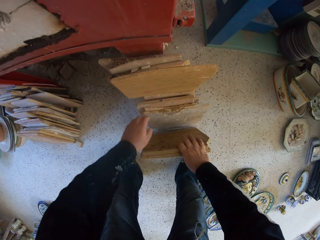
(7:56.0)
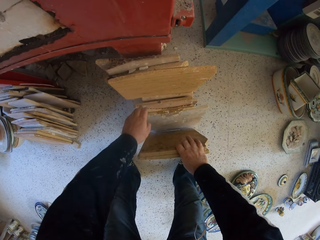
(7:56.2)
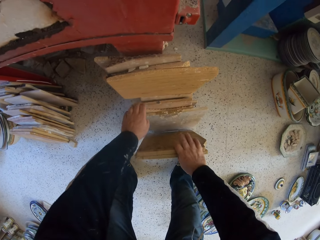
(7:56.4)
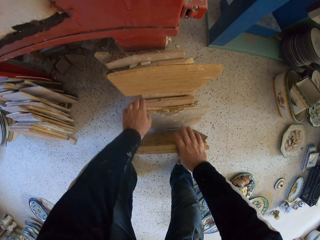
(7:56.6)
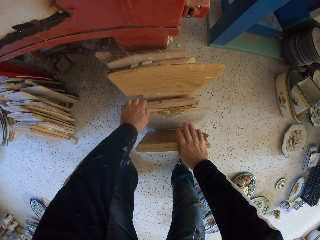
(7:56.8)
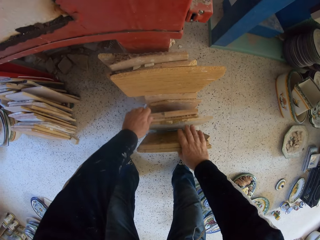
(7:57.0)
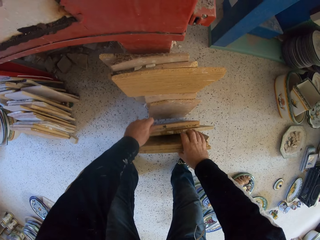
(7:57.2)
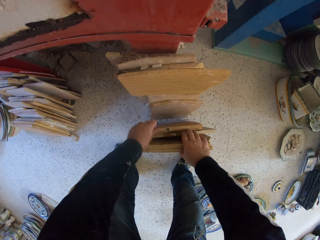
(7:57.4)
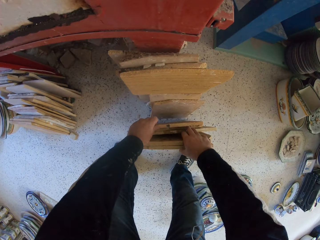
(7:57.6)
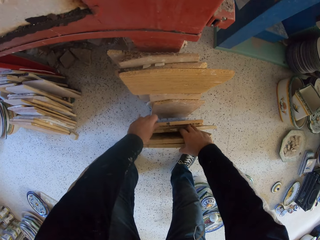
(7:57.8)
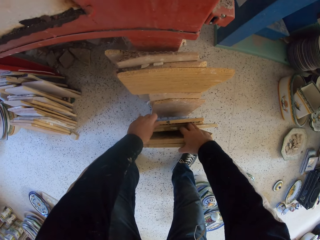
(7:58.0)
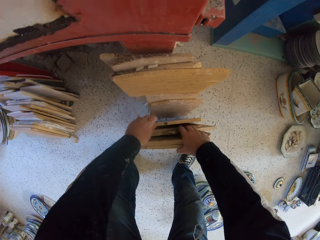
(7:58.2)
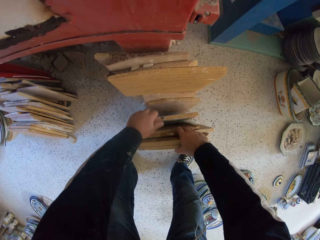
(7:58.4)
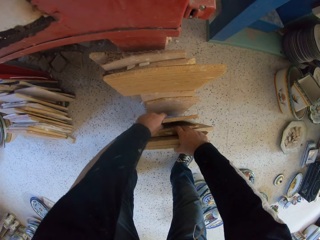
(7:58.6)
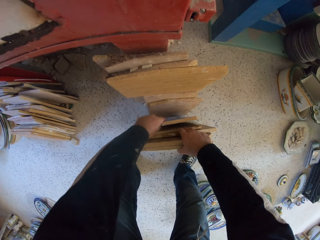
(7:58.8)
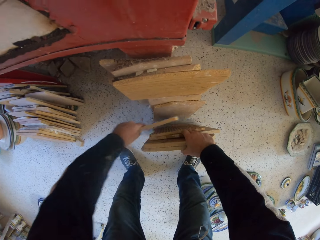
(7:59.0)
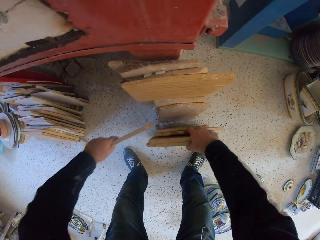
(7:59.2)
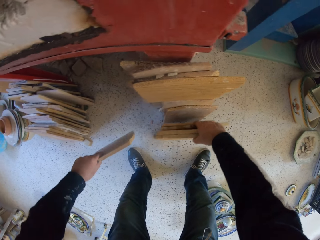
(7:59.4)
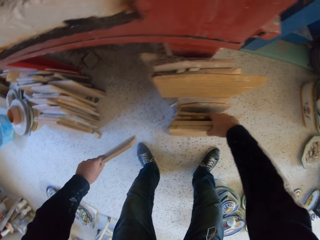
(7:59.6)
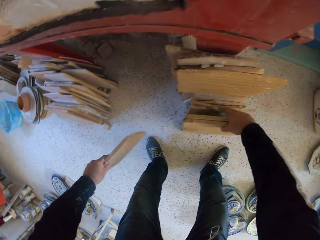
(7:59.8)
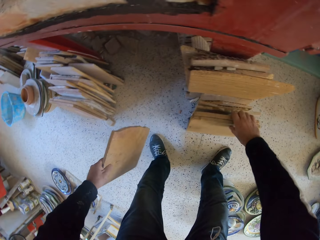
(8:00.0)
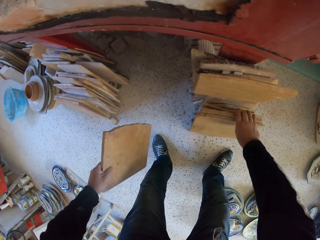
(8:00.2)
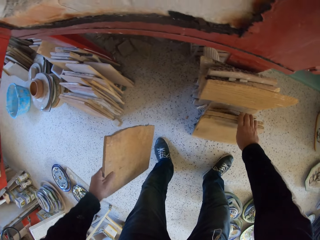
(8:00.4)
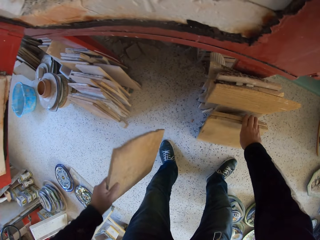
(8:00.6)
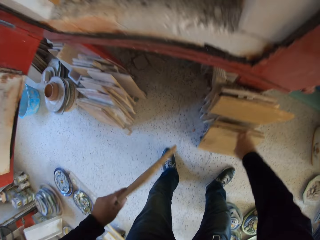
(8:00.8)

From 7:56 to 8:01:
The camera wearer moves wood. They move the wood again. They pick up a cardboard.

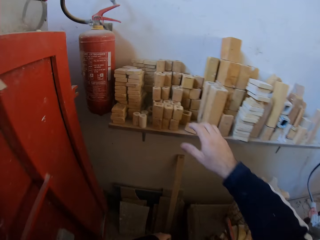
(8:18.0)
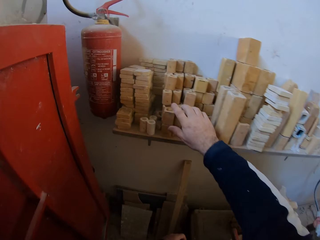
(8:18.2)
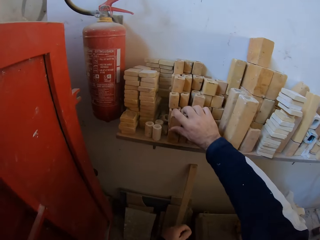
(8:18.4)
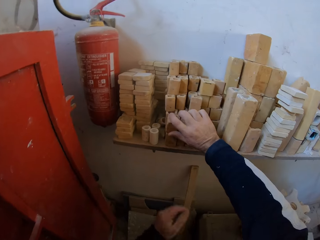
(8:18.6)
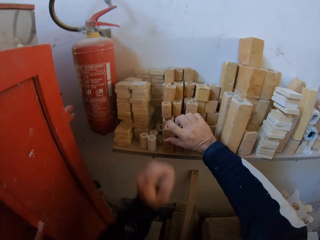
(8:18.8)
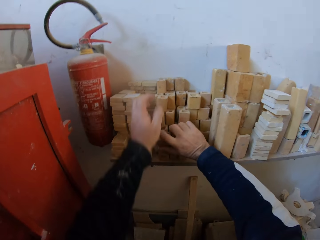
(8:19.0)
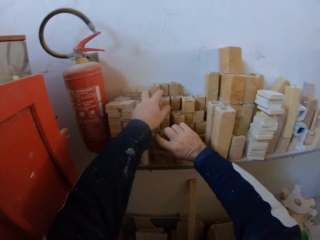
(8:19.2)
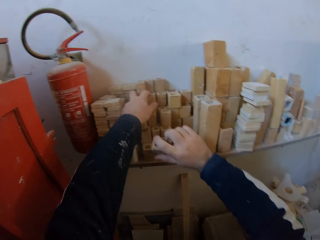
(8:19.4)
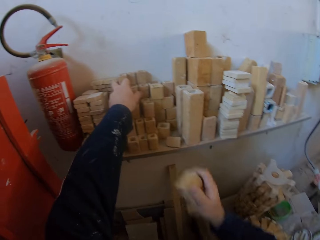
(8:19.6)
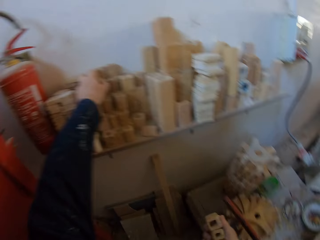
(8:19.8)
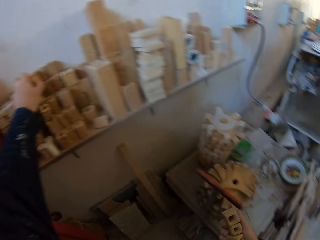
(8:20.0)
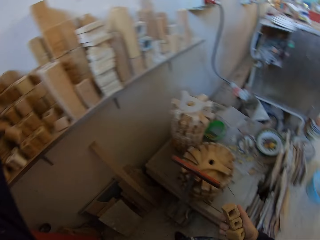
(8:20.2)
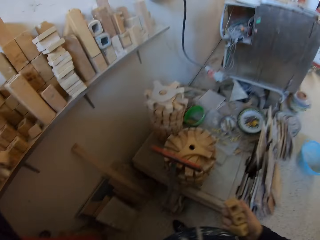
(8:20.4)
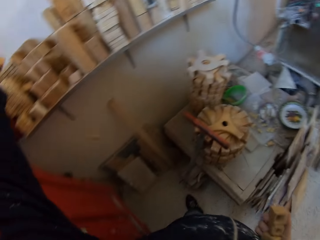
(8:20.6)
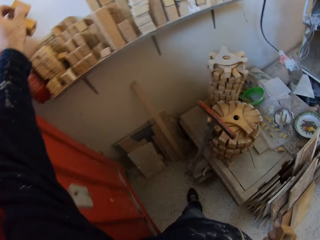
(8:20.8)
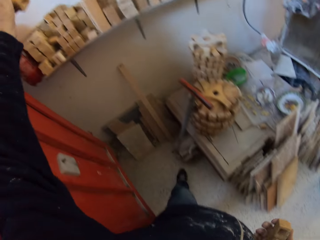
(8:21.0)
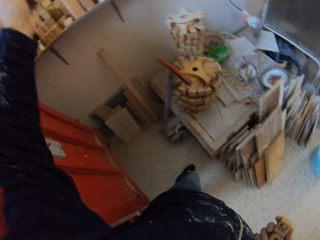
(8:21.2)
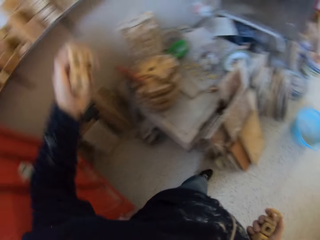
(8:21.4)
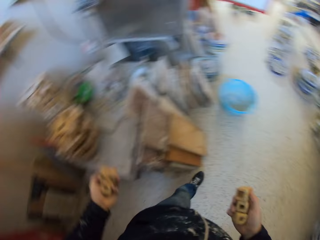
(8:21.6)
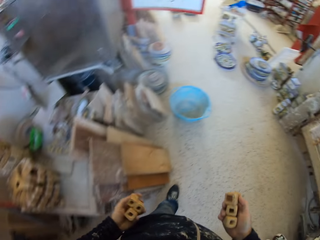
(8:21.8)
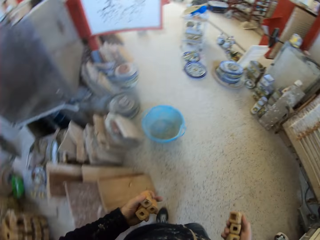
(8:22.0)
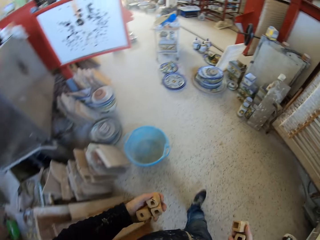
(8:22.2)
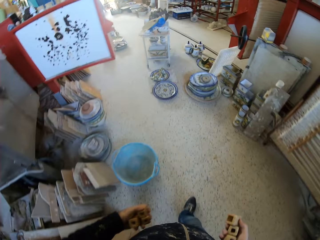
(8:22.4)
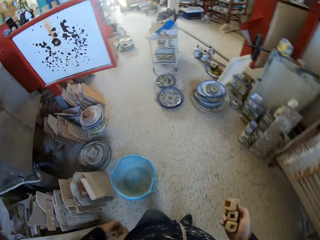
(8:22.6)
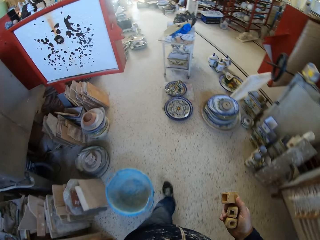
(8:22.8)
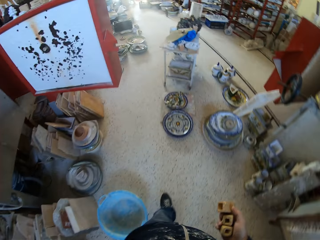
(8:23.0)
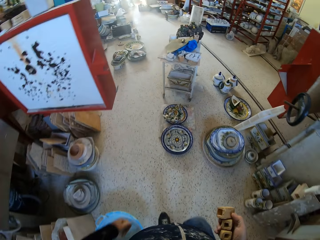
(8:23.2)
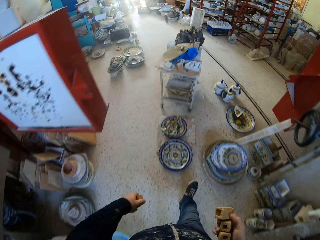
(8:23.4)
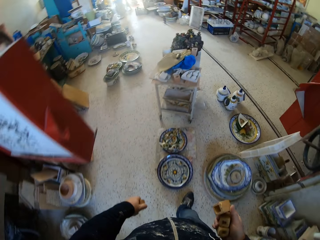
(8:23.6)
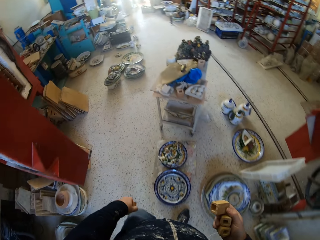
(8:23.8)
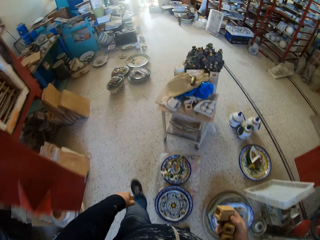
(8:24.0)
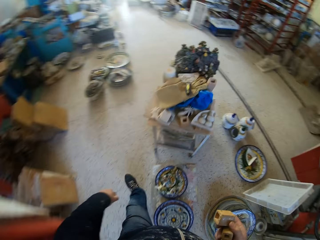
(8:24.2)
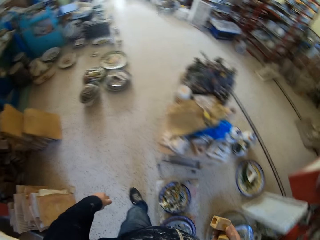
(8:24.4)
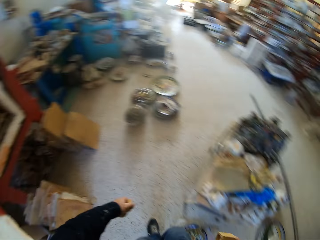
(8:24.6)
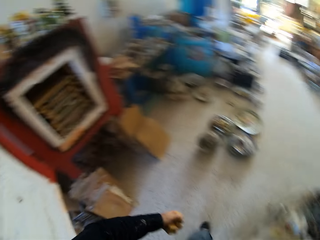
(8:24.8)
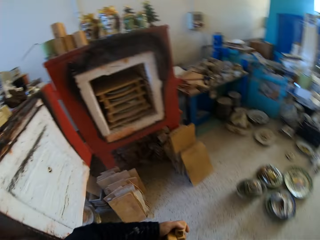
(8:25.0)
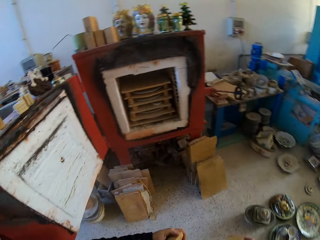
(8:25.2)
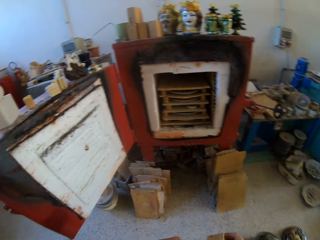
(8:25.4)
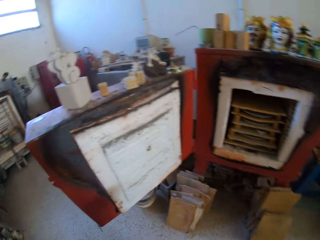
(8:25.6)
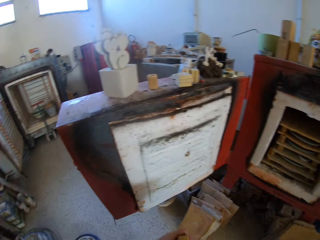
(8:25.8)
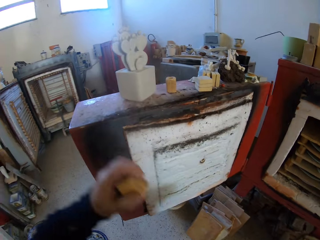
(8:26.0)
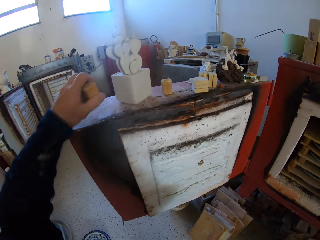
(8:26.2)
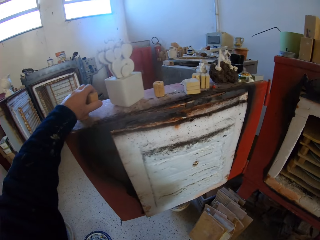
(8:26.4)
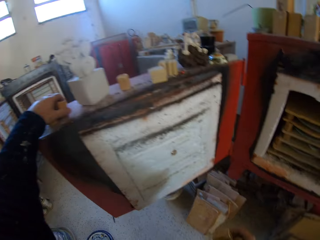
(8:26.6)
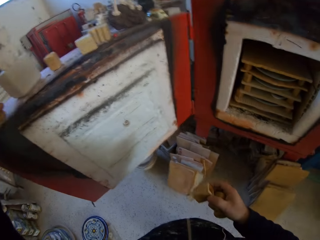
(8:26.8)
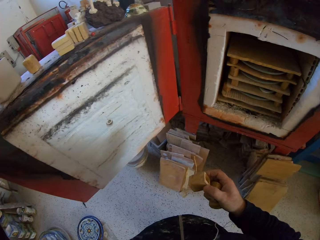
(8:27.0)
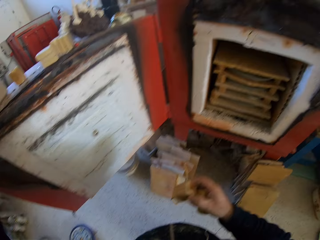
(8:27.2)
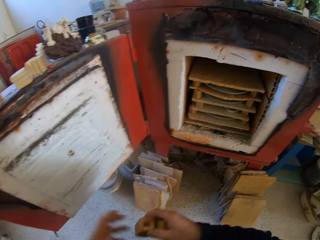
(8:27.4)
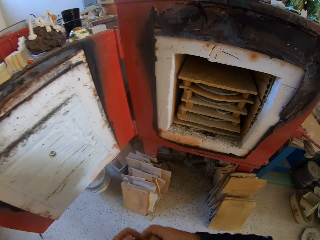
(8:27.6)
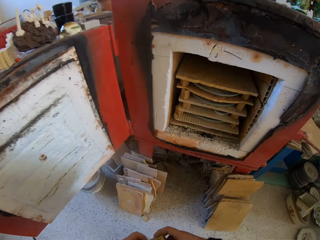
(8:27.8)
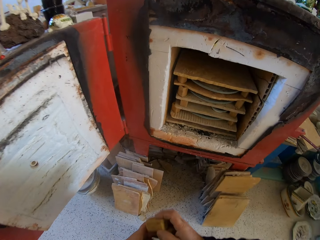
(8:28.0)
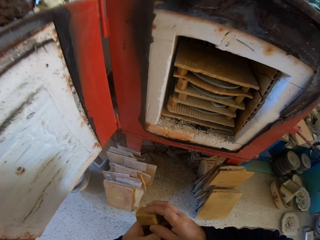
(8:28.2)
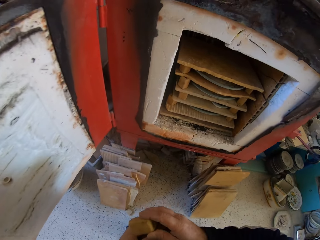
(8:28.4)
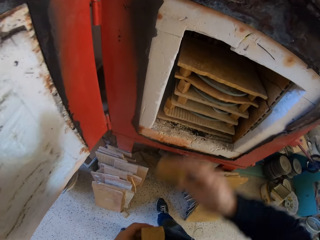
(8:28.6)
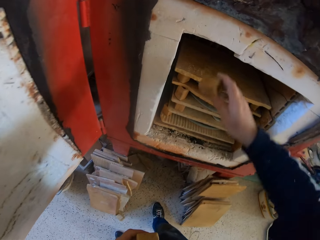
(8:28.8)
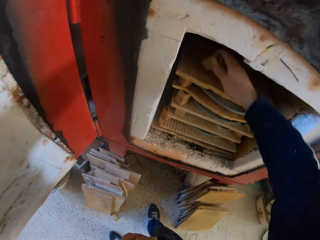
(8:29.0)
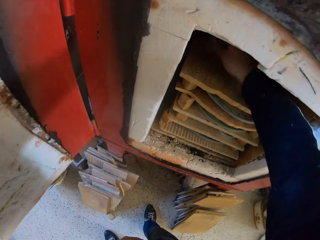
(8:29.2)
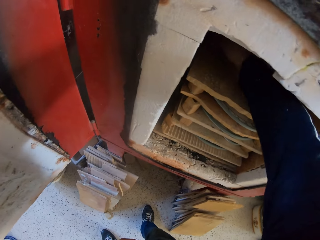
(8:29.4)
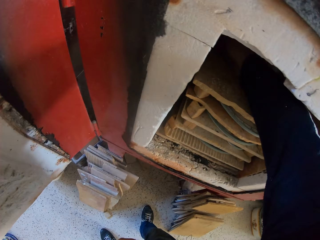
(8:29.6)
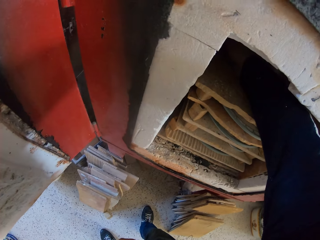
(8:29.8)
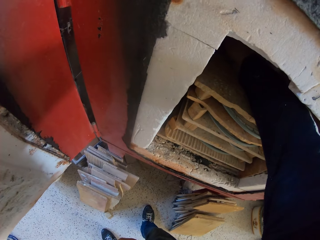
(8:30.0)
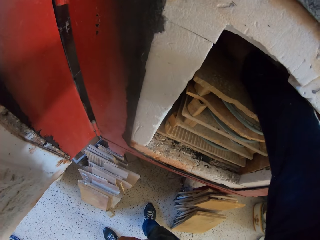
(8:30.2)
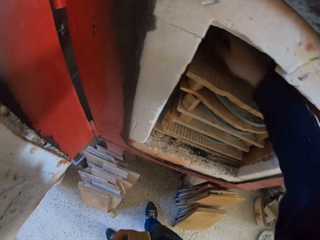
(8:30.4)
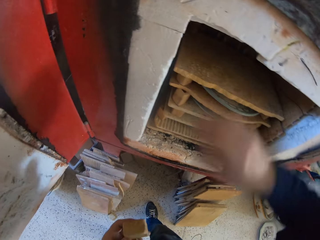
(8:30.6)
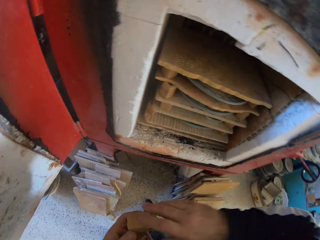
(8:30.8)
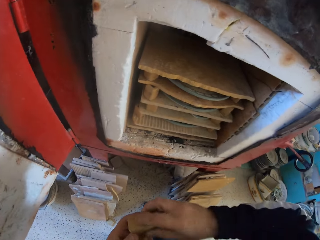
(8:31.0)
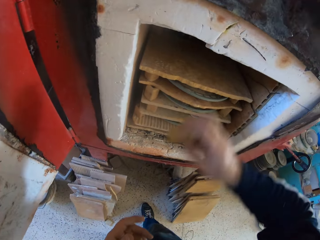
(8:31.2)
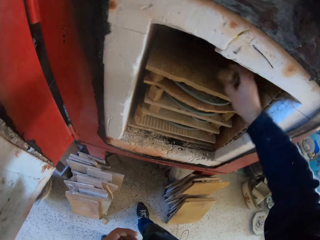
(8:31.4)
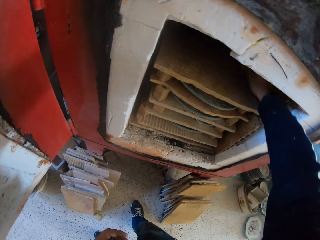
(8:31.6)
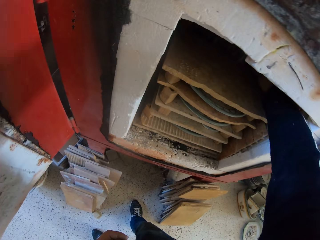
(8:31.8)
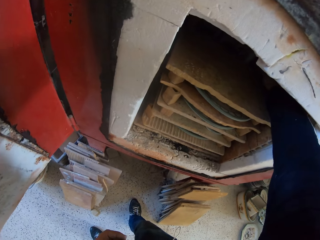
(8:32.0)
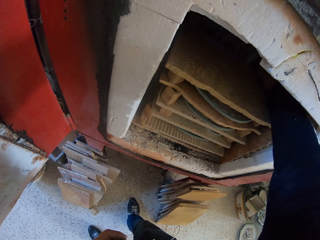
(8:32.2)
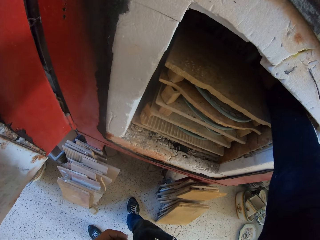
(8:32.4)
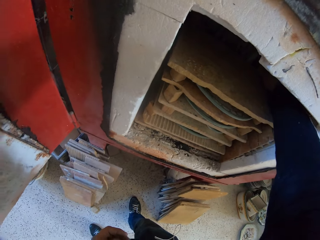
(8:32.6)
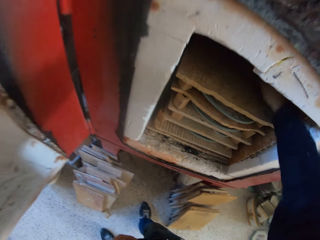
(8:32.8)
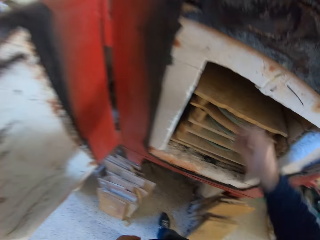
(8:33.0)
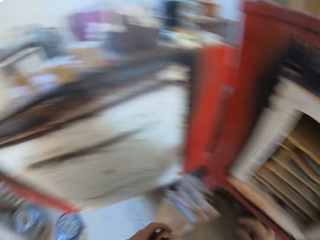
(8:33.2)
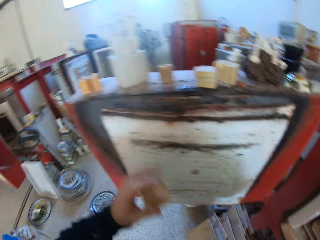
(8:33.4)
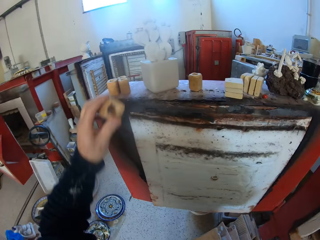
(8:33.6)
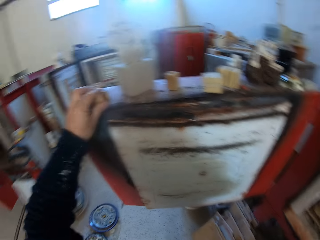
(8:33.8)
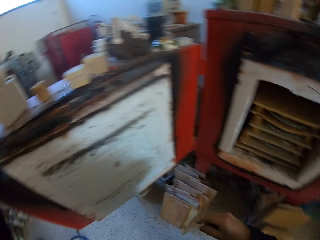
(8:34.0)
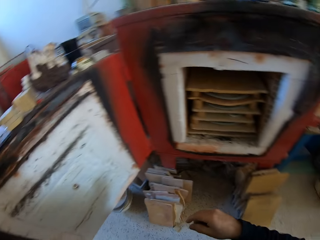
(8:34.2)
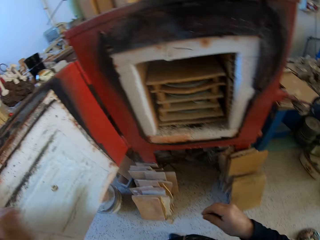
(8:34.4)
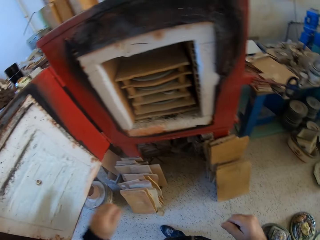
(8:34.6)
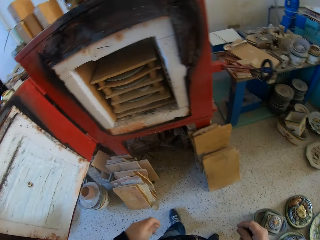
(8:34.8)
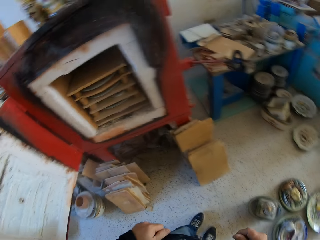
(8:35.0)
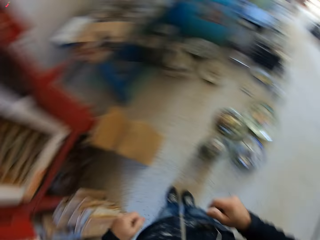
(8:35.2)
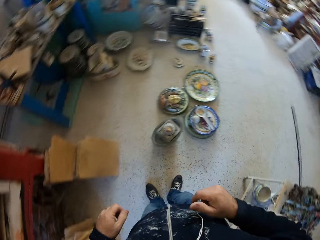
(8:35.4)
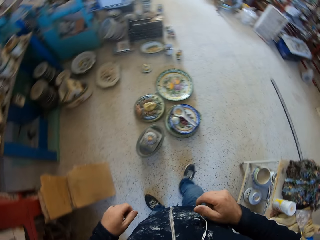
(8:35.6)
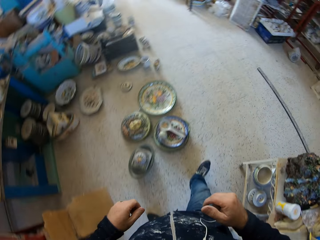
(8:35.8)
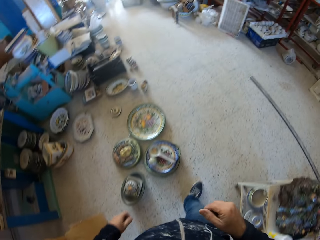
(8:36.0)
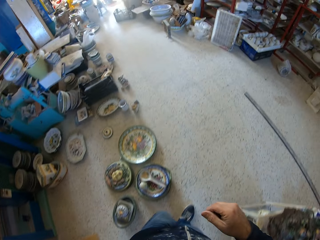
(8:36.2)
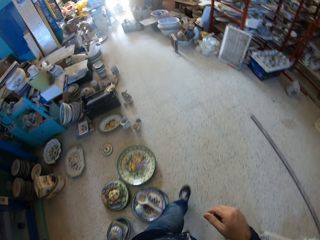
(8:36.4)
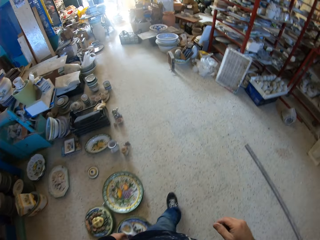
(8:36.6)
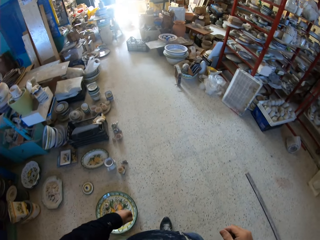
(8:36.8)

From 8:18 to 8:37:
The camera wearer picks up the small boxes or potteries. They pick up the potteries again. They turn around. They walk in the room. They turn around. They place the small boxes on the cabinet door. They place the small boxes on the cardboard. They put the potteries on the chimney. They turn around. They place a small box on the cabinet door. They turn around. They walk in the room.
